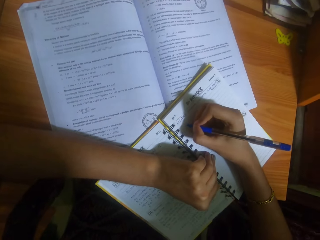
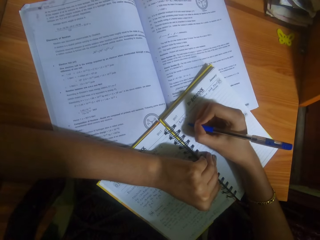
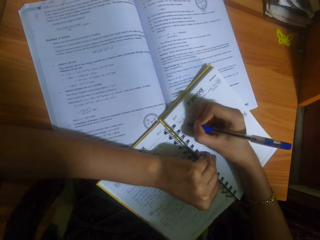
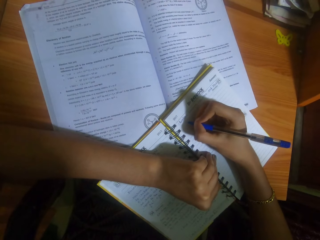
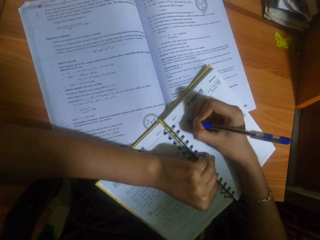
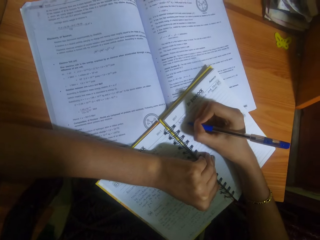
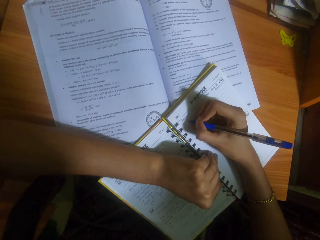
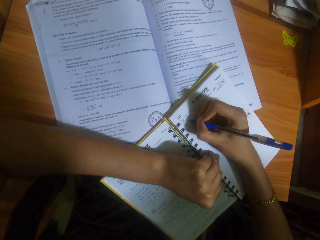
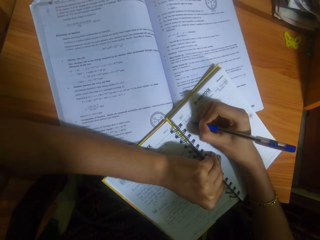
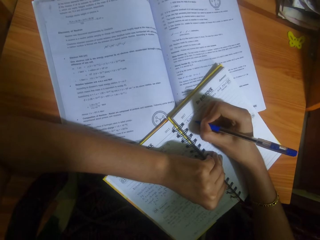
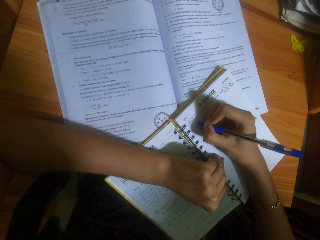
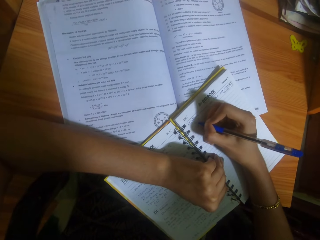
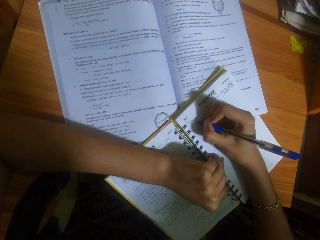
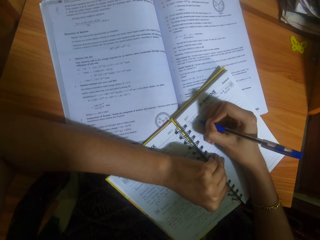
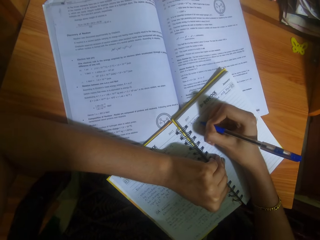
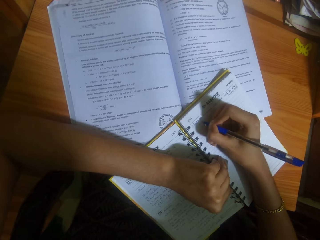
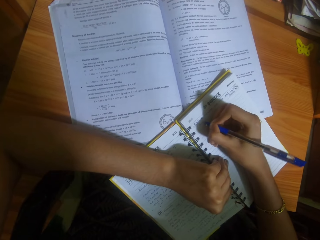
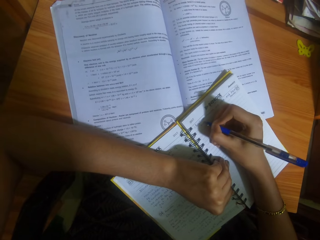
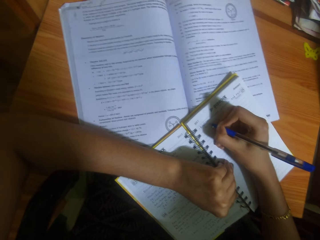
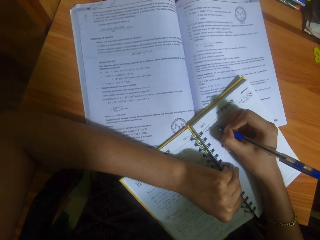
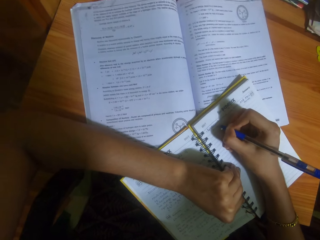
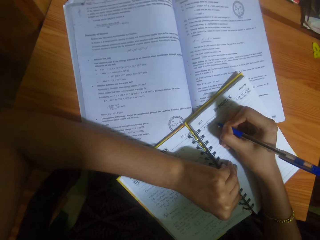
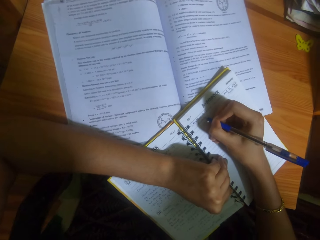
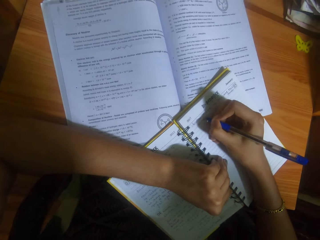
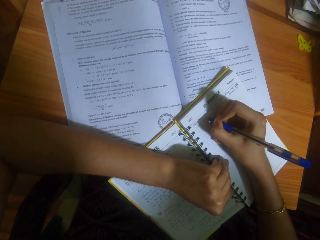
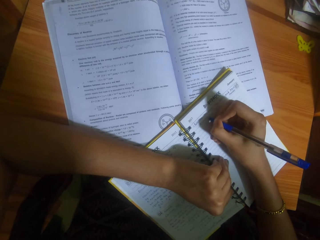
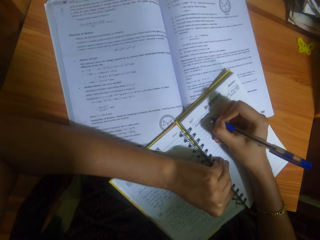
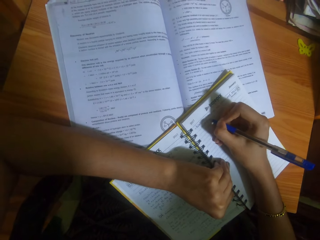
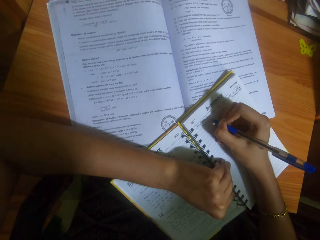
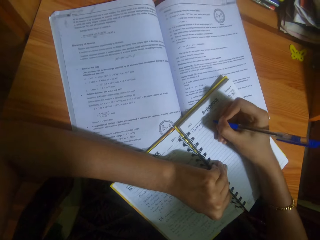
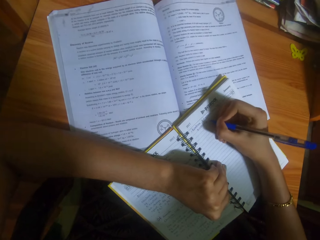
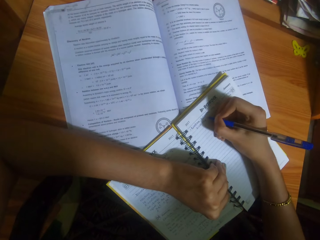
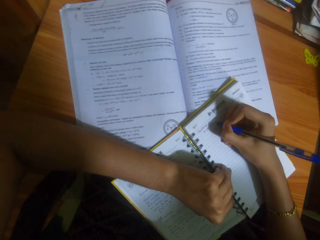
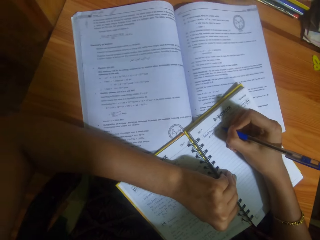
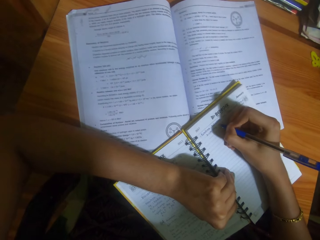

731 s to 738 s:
The camera wearer writes in the book with the pen in her right hand.

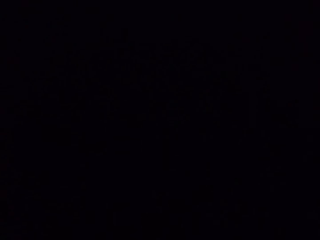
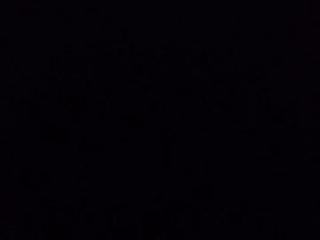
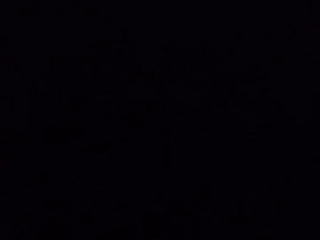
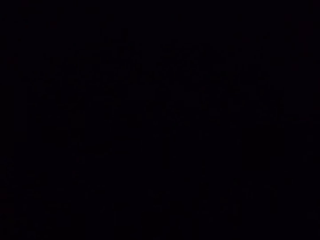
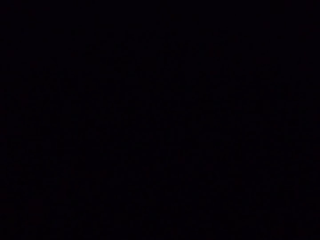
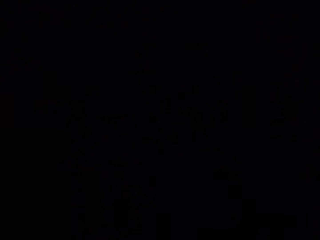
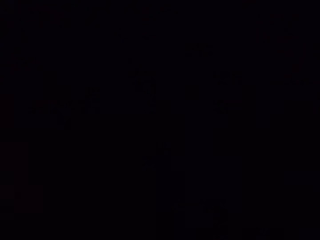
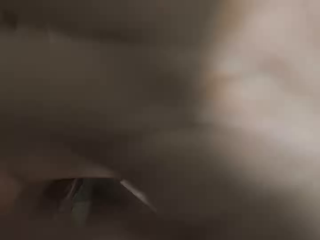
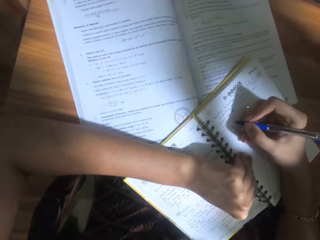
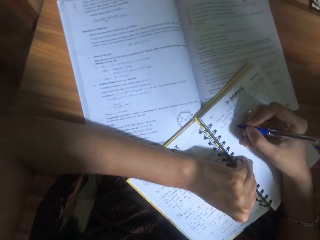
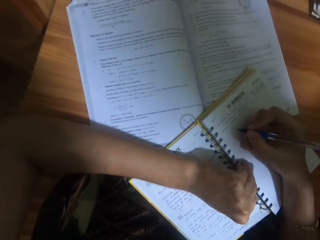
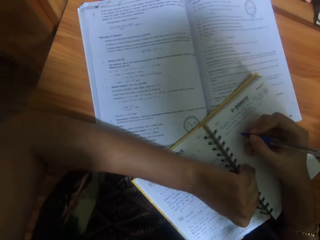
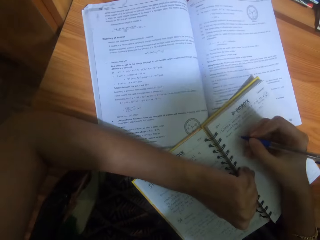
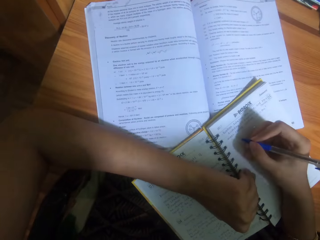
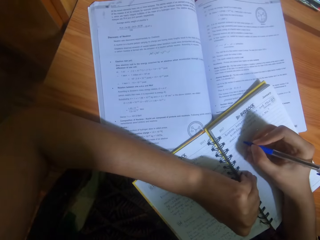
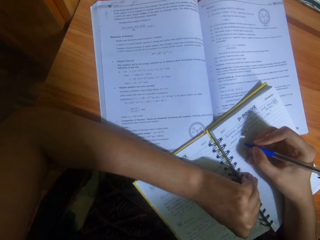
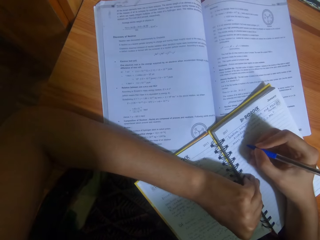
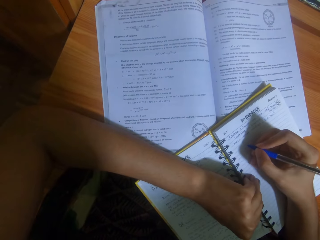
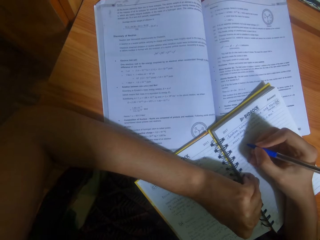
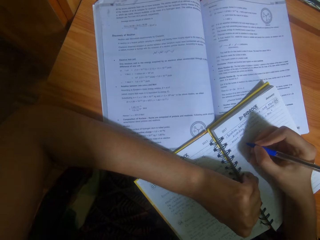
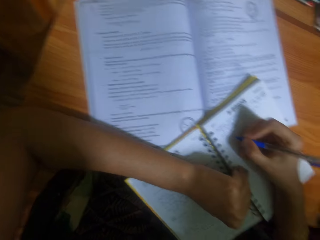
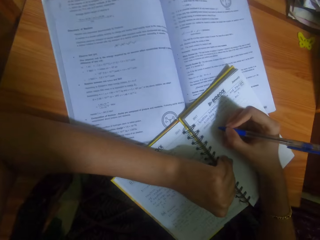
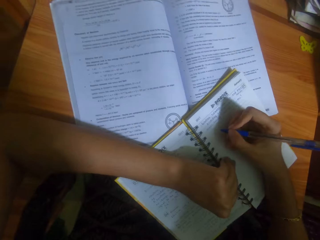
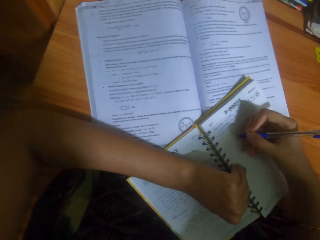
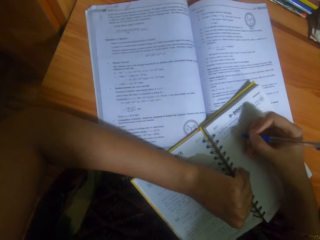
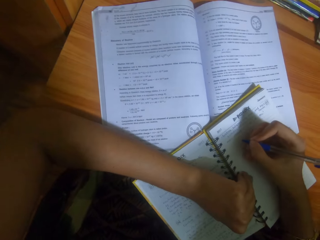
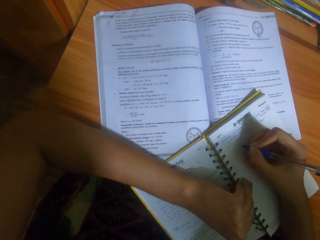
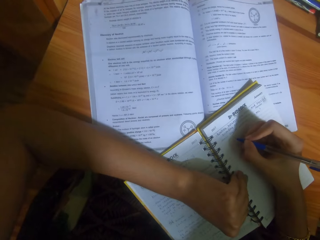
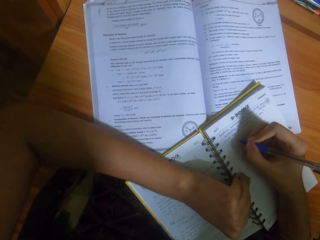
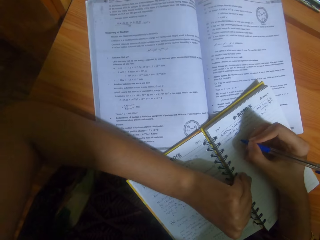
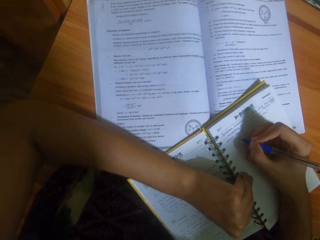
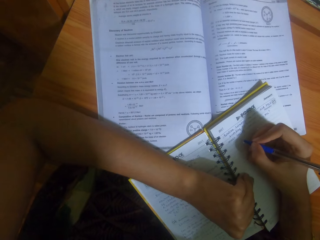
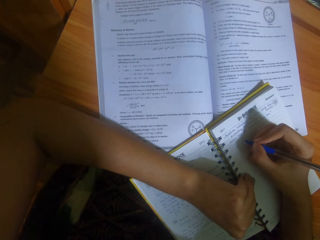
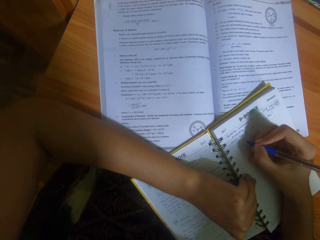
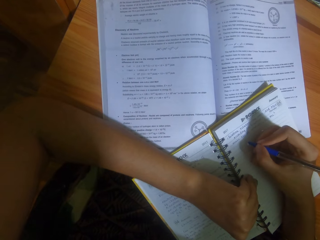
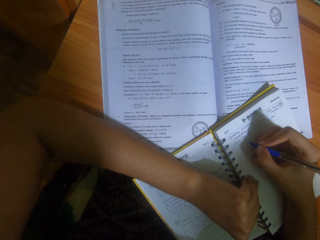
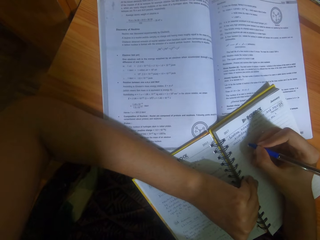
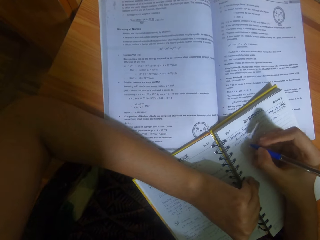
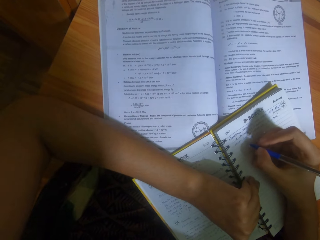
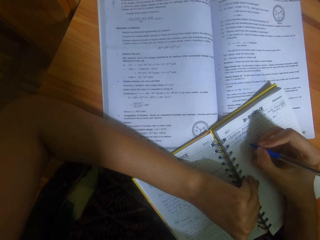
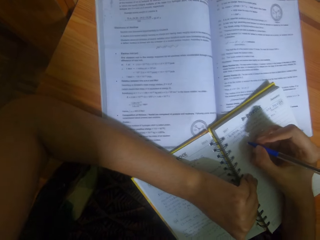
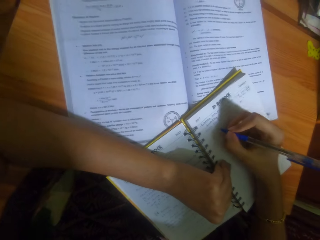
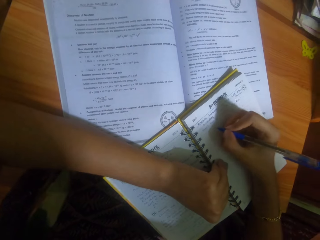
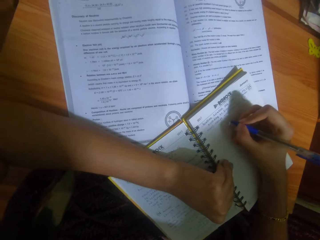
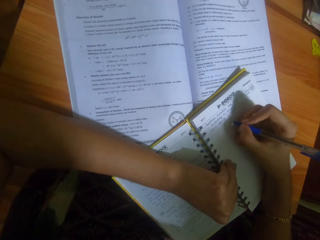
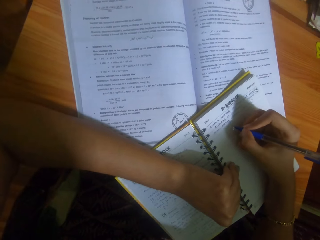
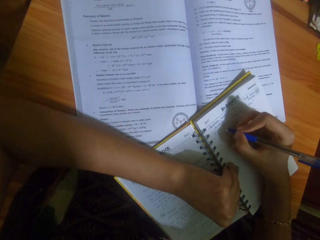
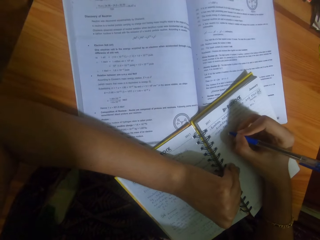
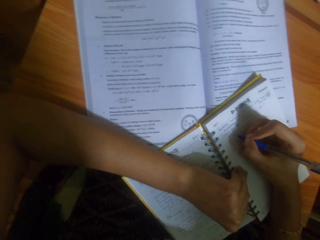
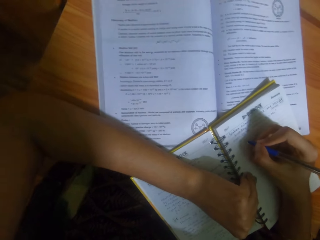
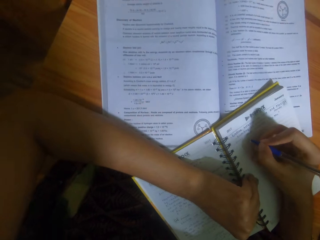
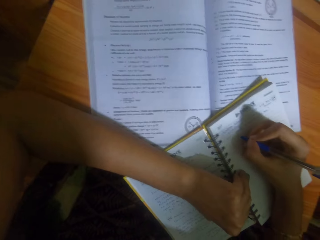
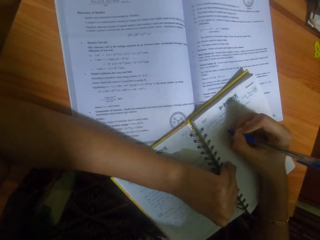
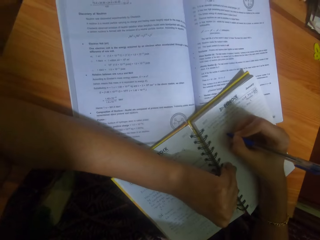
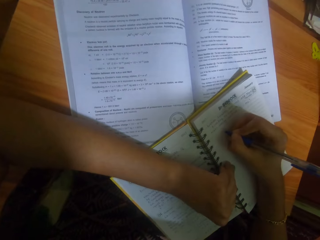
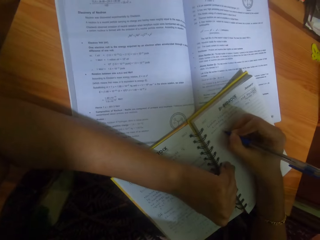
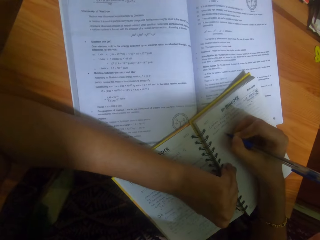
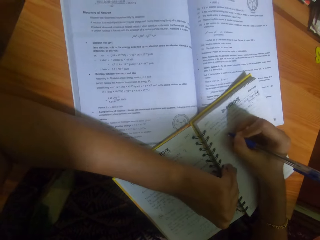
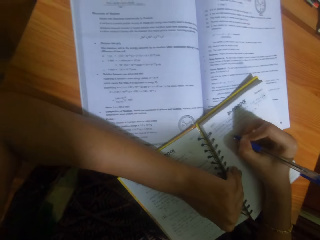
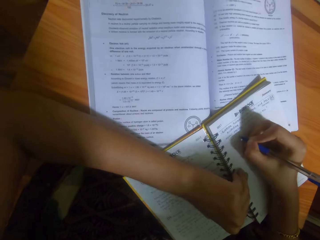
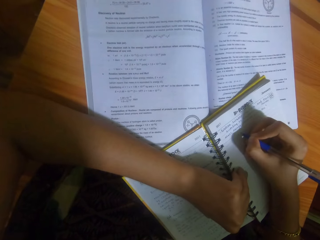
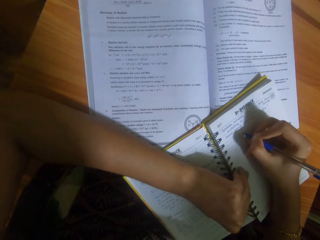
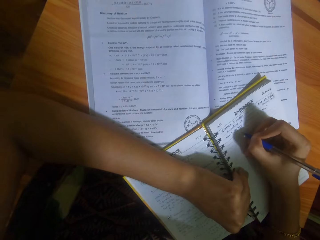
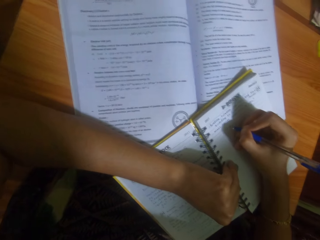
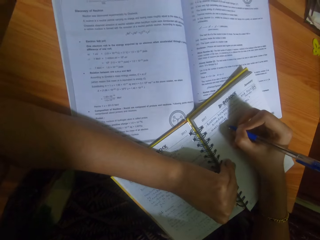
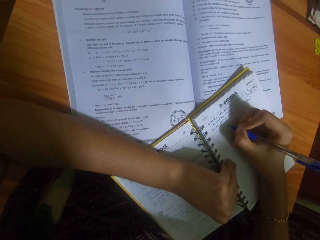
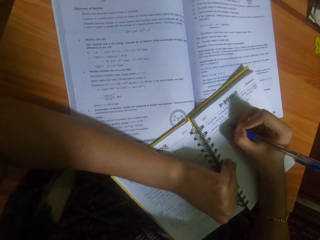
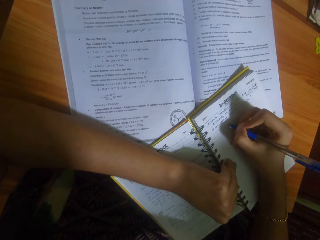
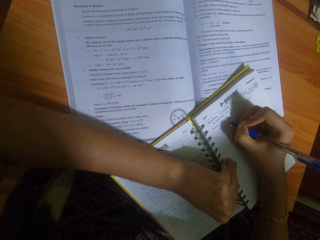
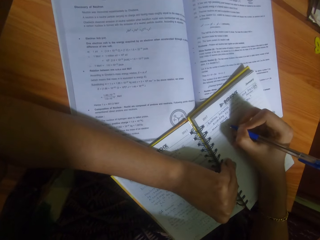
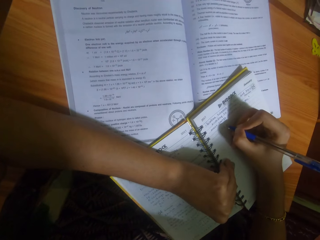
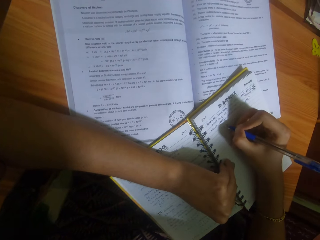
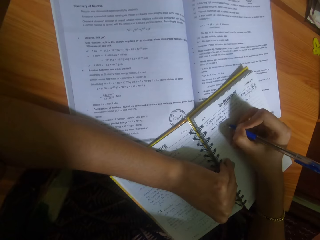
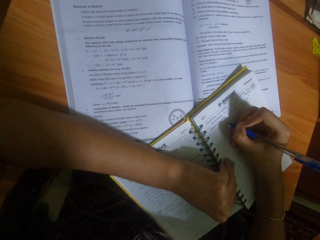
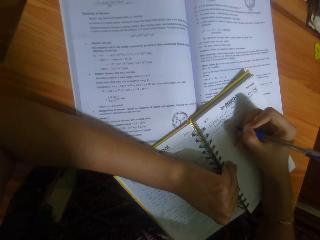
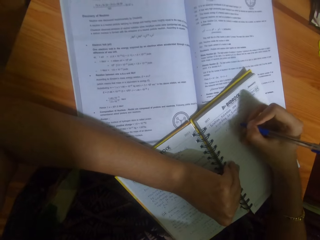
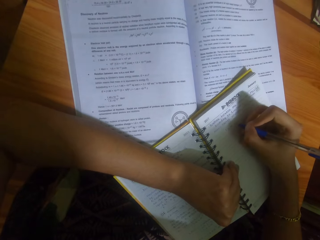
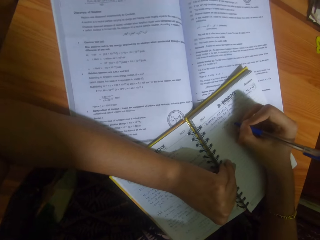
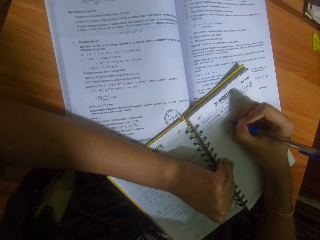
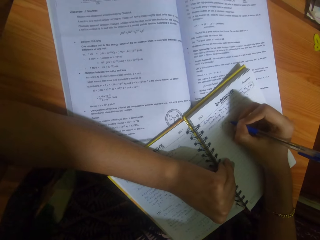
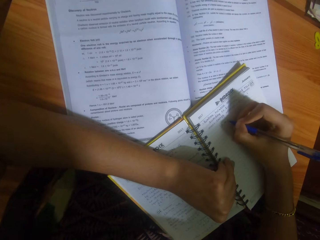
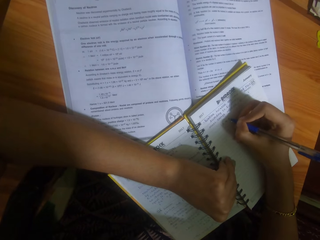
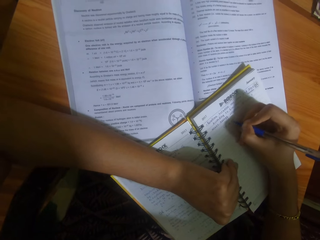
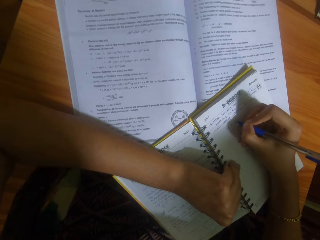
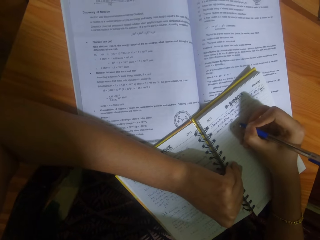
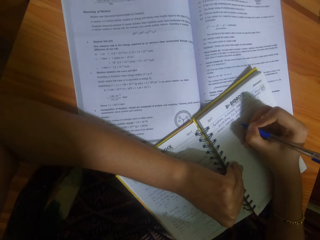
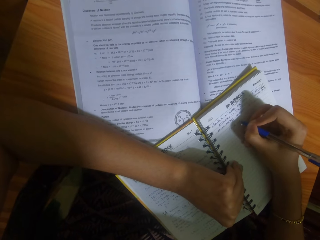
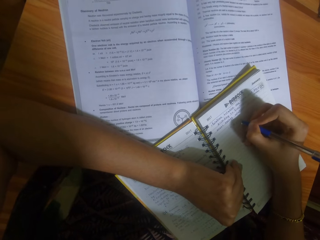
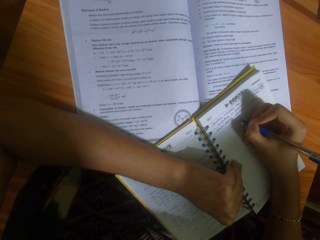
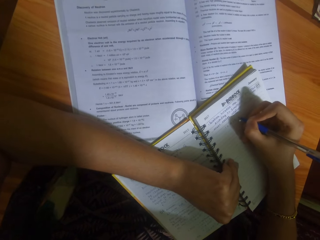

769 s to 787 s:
A girl removes her hand from the camera. The camera wearer writes in the book with the pen in her right hand.
